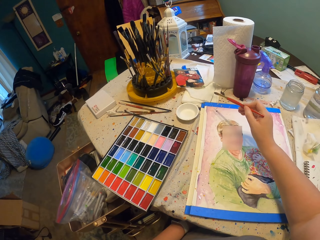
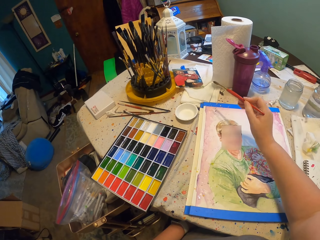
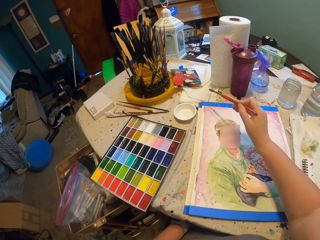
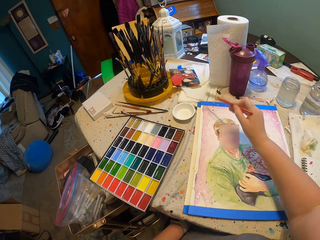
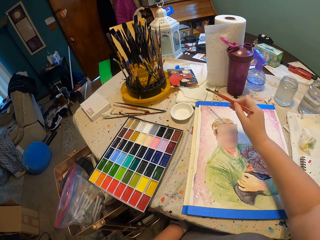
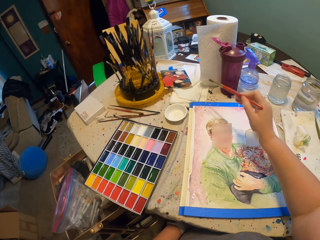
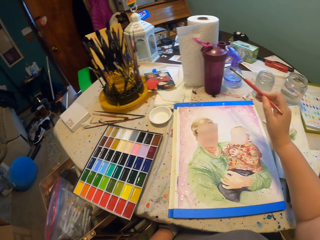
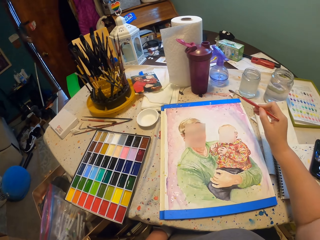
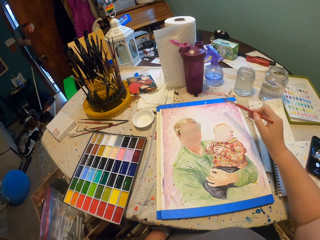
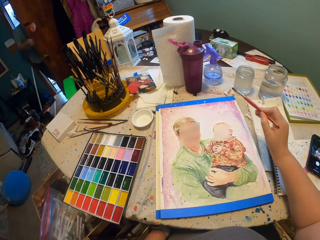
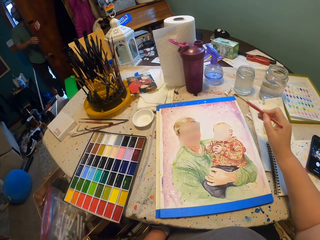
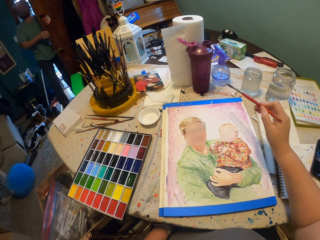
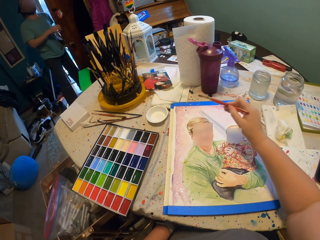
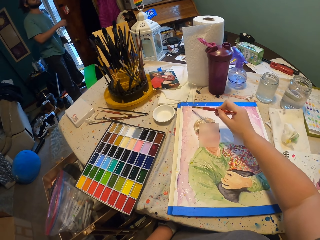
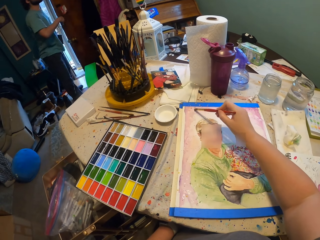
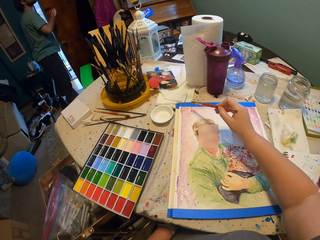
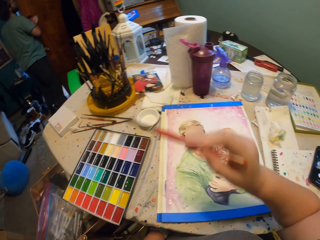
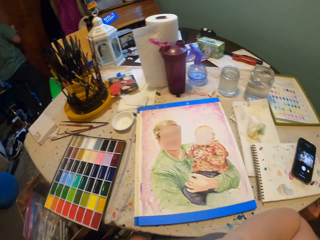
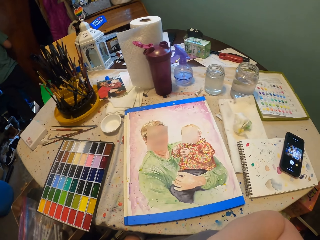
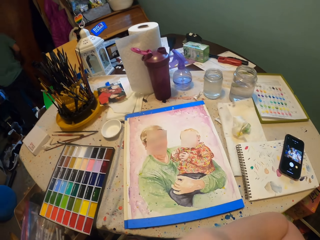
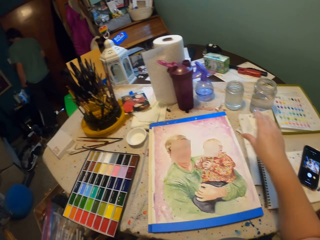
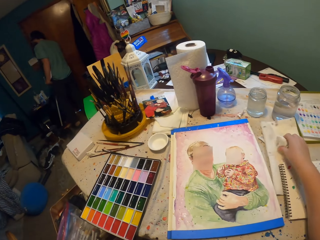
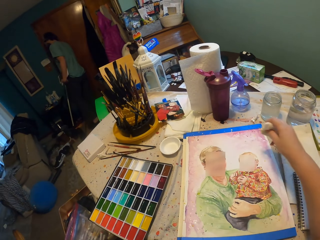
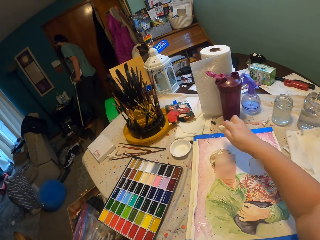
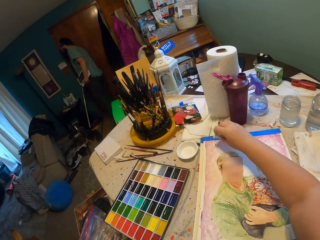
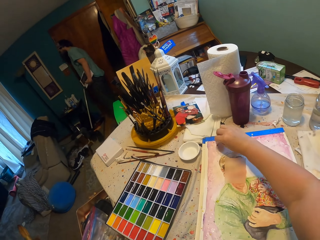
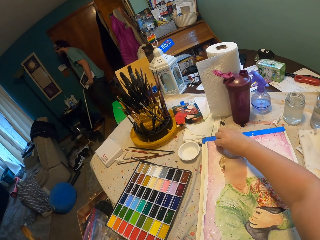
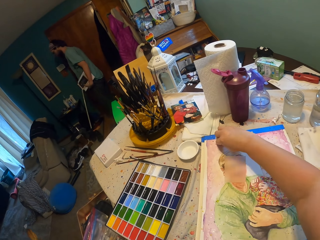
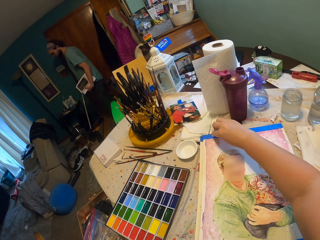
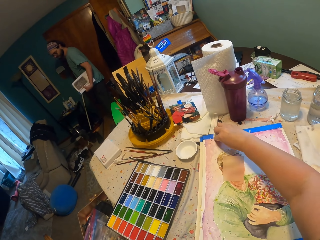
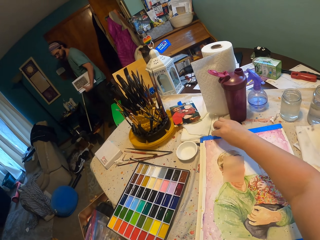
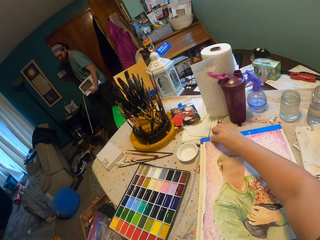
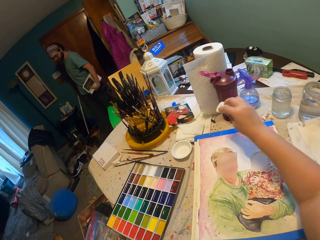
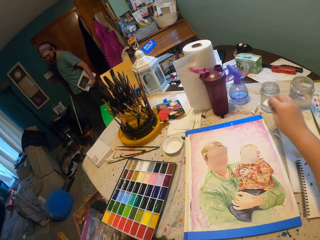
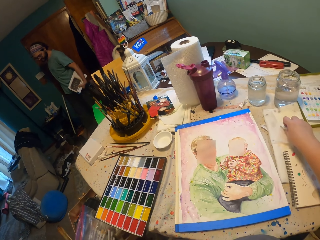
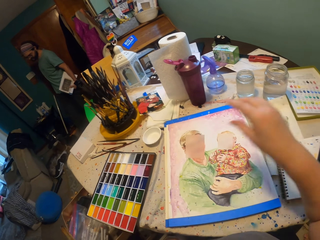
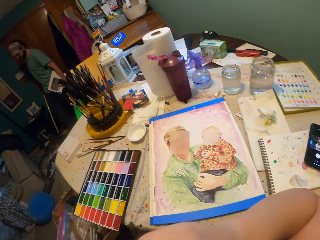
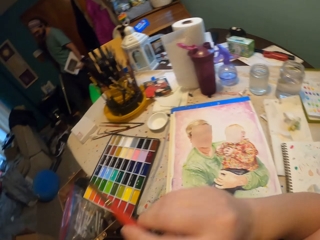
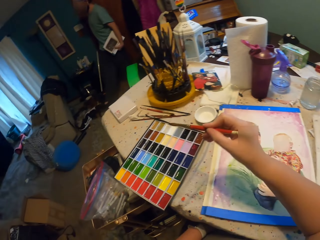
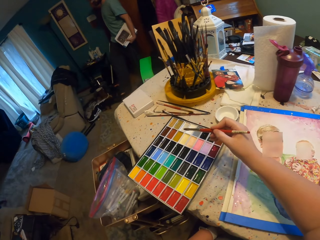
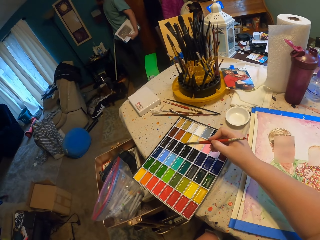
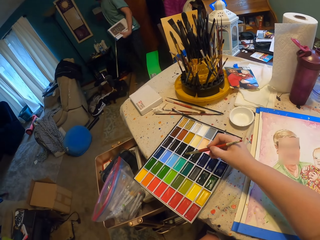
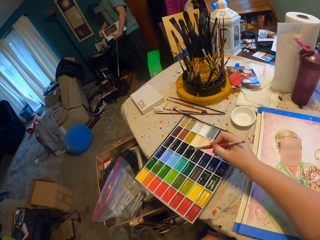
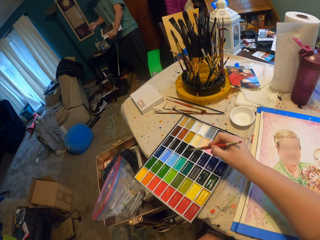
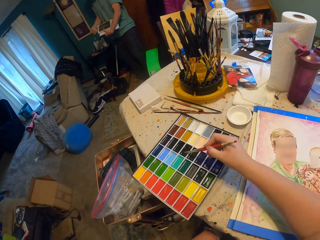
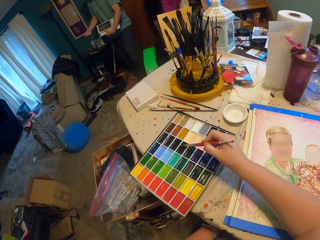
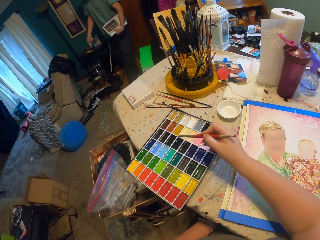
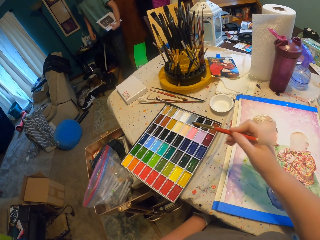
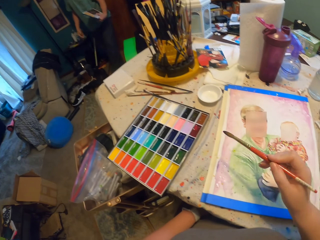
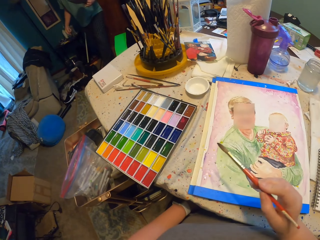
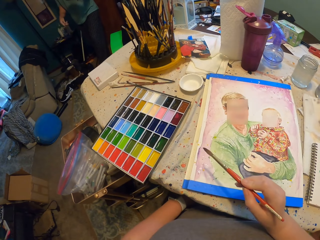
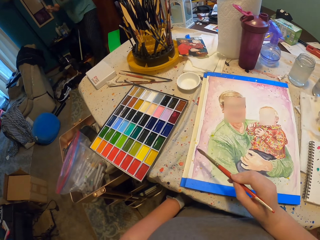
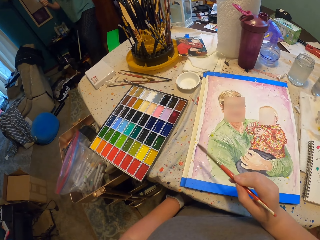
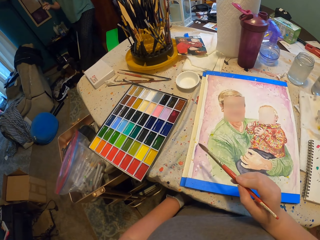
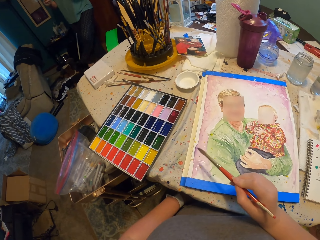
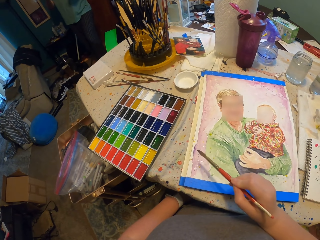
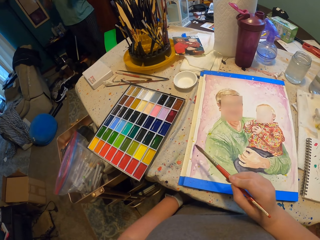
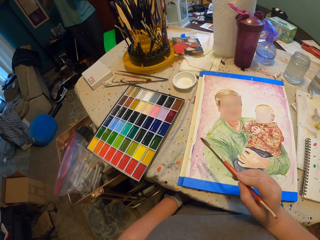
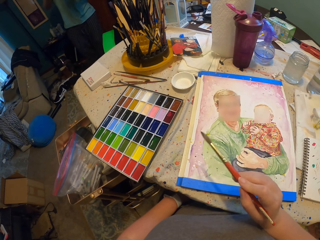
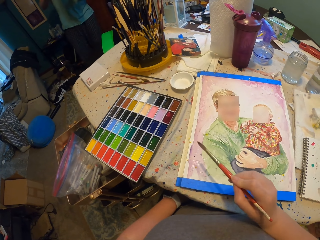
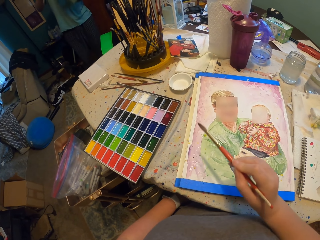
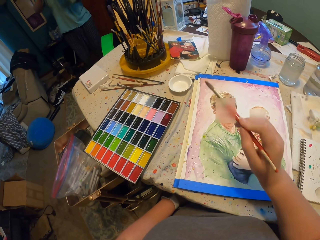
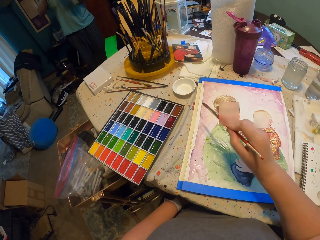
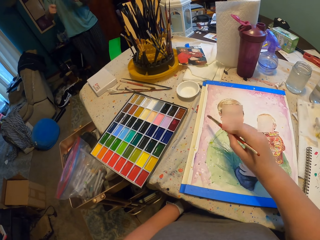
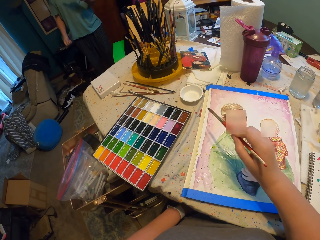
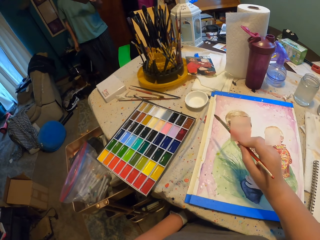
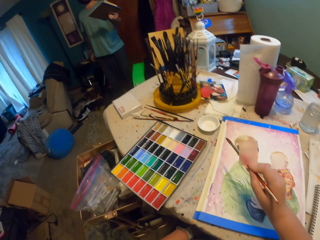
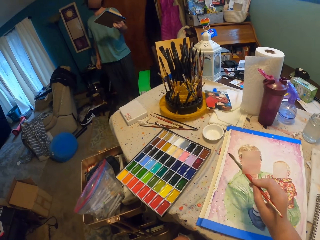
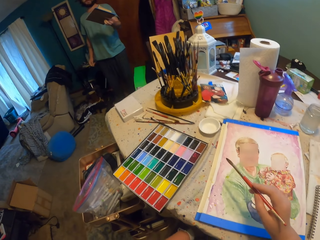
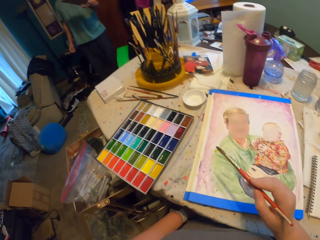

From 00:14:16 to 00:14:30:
The camera wearer shakes the paint on the book. A person opens the door. The person comes in the house. The person closes the door. The camera wearer takes the paper or cloth. They wipe the paints. They pat the wall art. They put the cloth on a paper. They take the painting pen. The person moves the hand at the door. The camera wearer dips the painting pen on the paint on the box. They shake the paint on the book. They decorate the wall art.

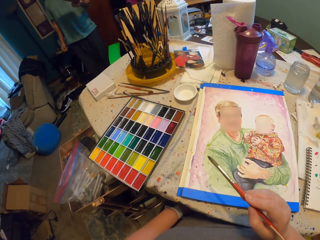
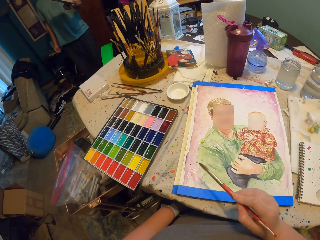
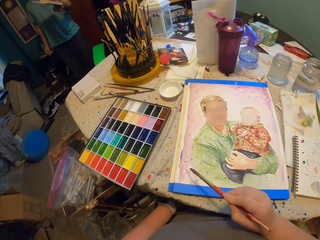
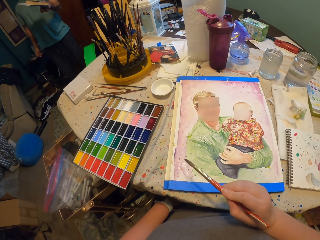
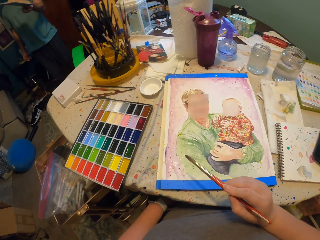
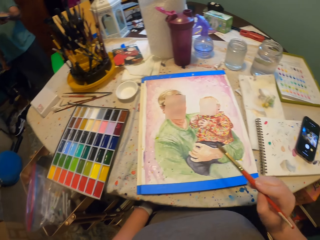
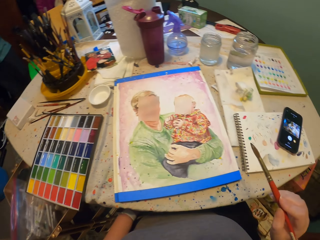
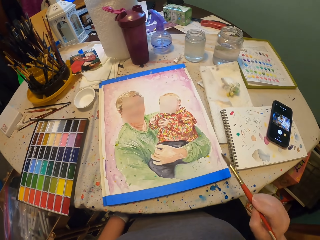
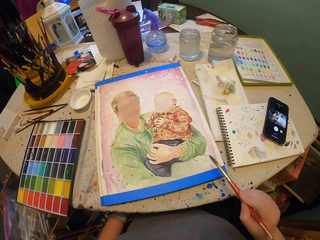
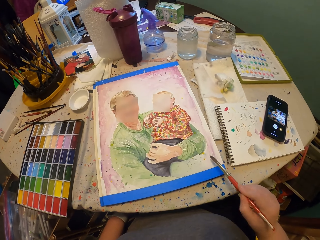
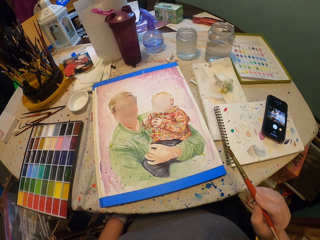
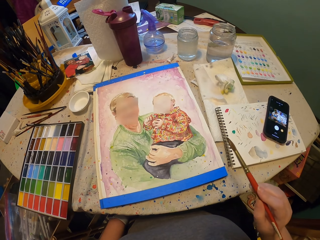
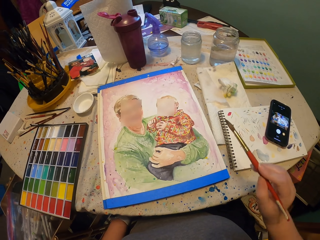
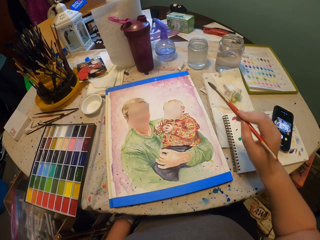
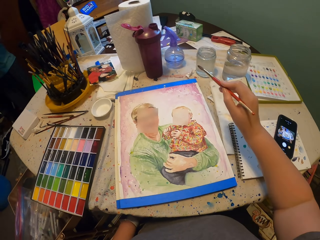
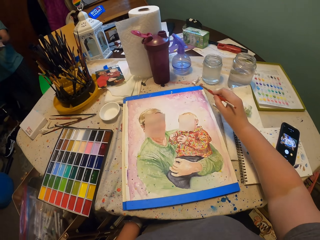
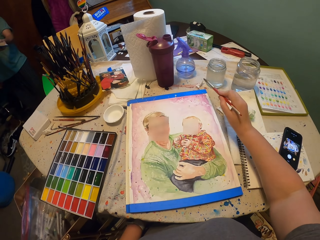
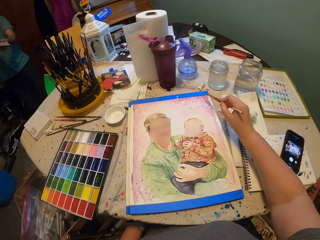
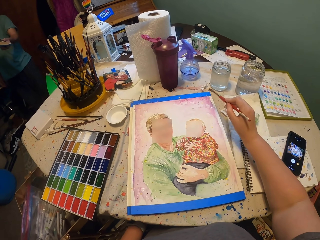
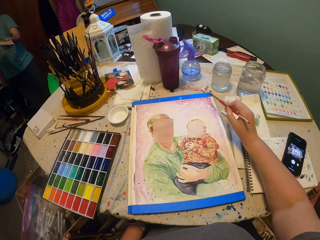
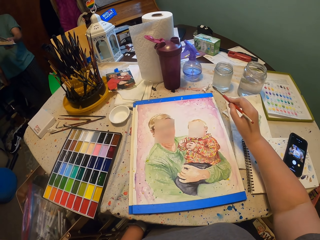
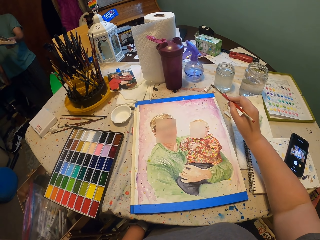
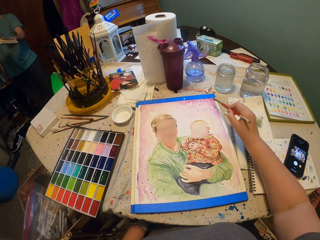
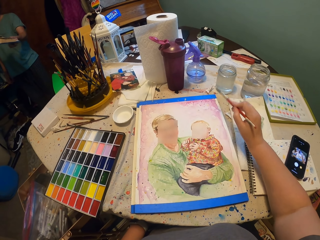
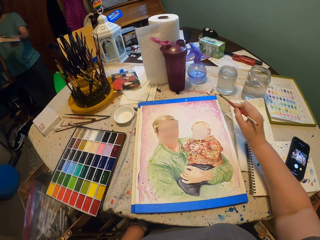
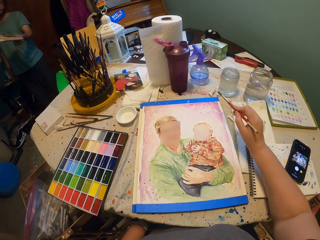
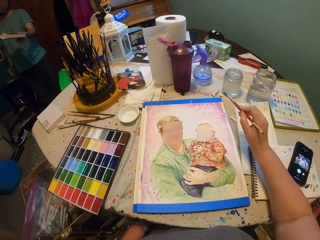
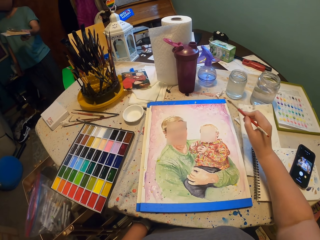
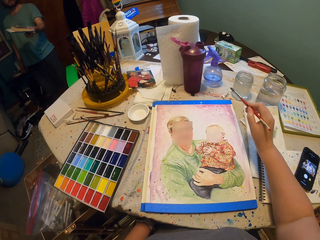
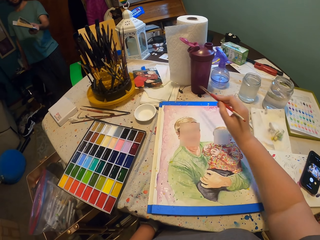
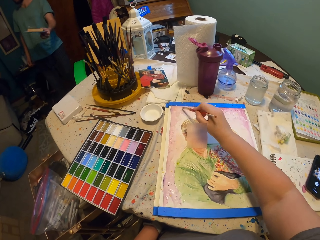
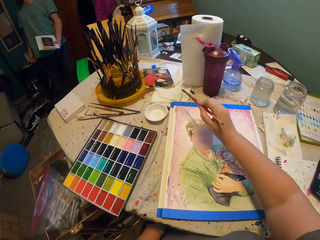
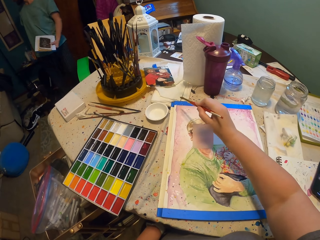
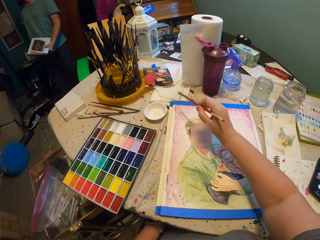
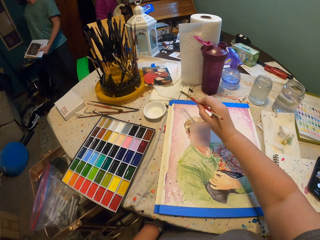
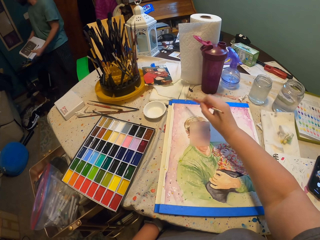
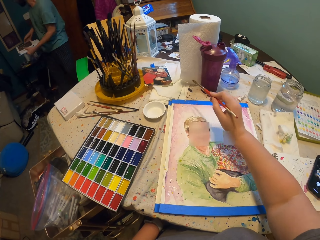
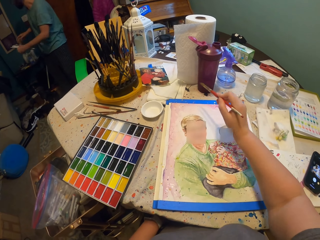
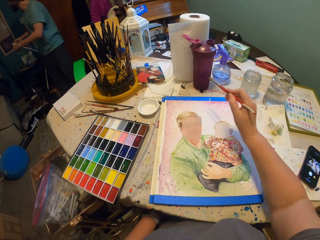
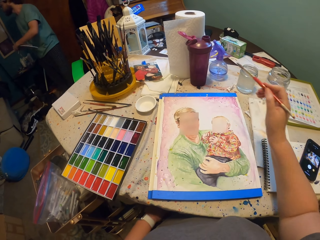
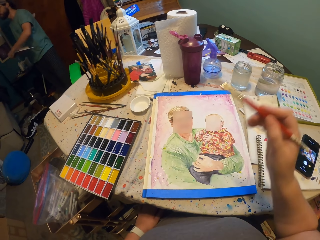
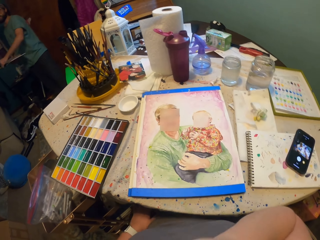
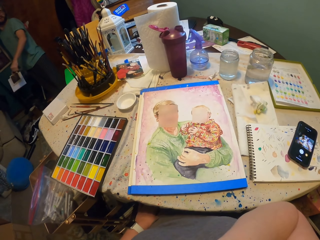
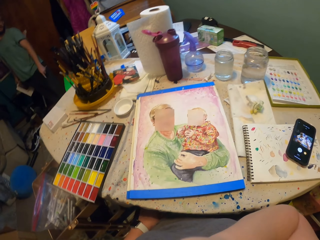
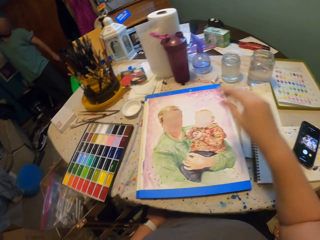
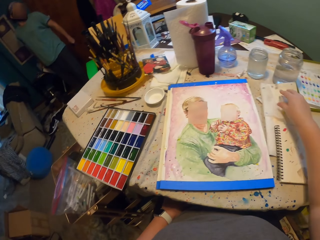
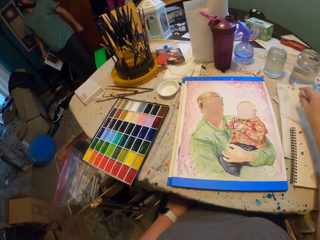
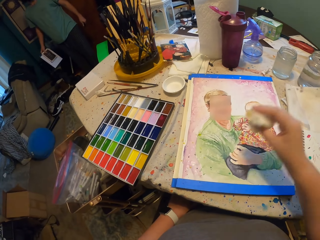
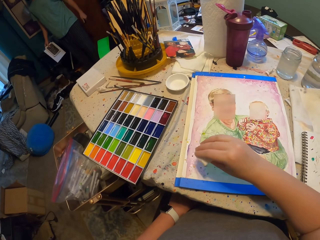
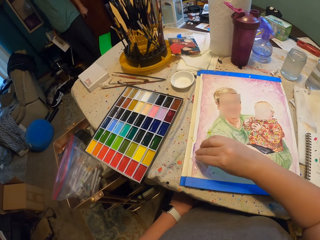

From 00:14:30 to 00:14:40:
A person points at the camera wearer with the book. The camera wearer moves the painting pen to the mouth. The person moves the hand down. The camera wearer picks up the paper or cloth.
